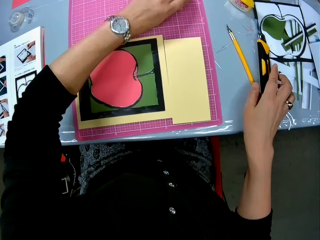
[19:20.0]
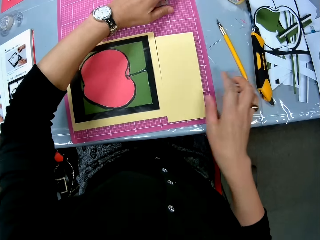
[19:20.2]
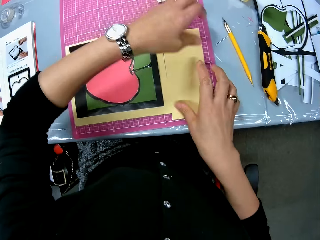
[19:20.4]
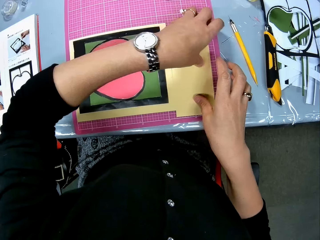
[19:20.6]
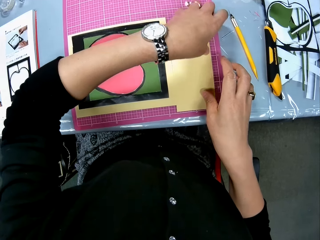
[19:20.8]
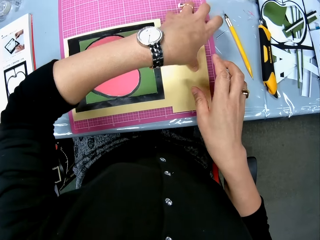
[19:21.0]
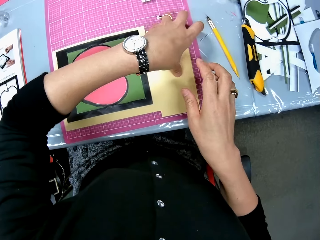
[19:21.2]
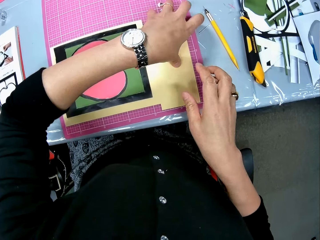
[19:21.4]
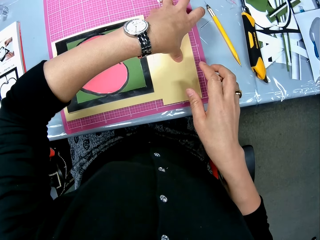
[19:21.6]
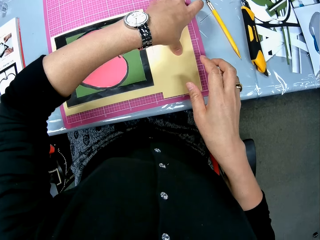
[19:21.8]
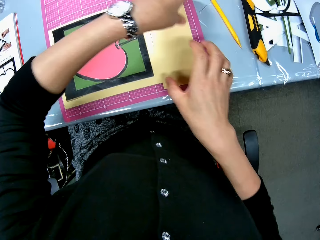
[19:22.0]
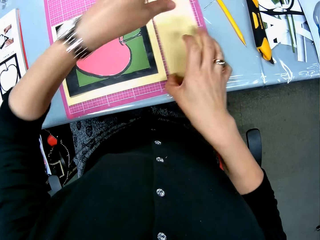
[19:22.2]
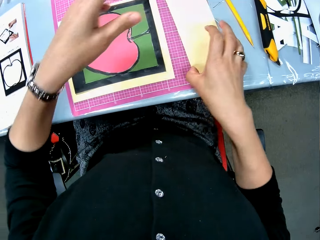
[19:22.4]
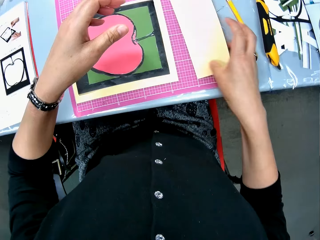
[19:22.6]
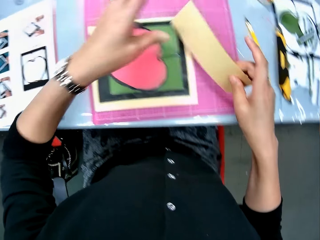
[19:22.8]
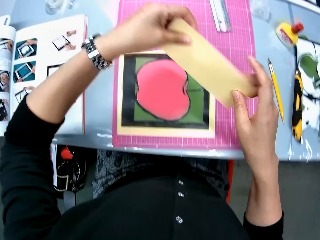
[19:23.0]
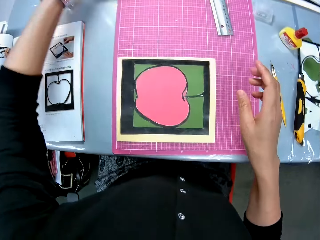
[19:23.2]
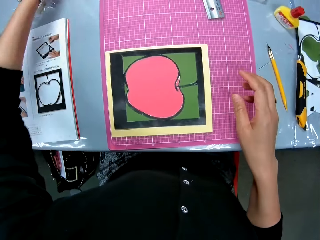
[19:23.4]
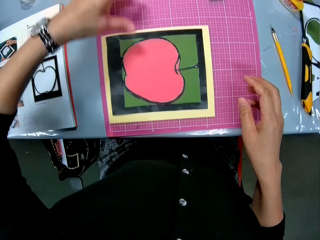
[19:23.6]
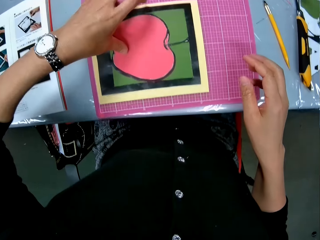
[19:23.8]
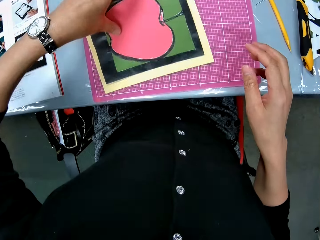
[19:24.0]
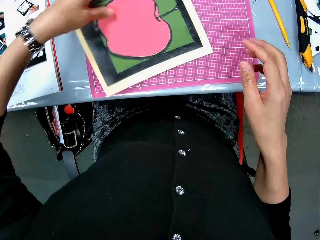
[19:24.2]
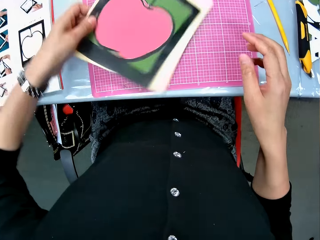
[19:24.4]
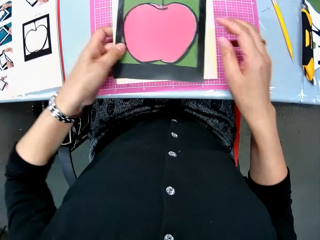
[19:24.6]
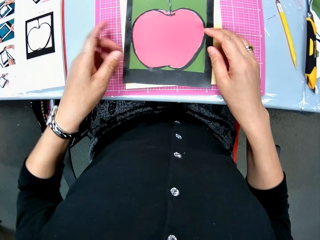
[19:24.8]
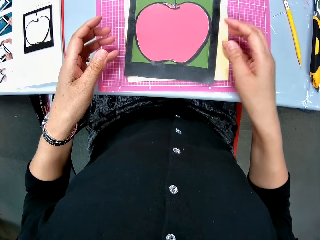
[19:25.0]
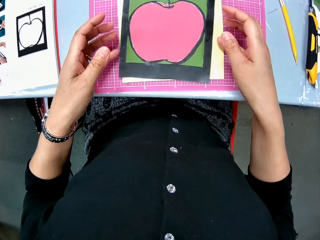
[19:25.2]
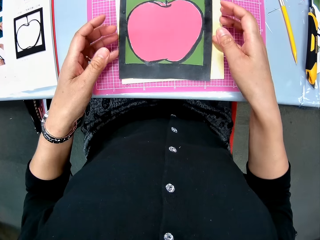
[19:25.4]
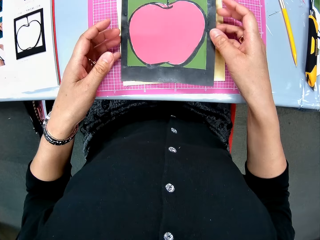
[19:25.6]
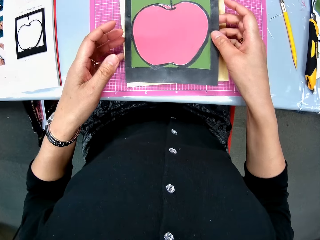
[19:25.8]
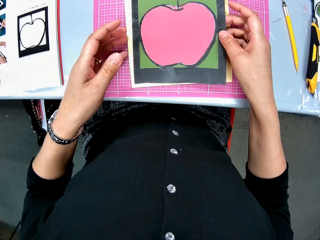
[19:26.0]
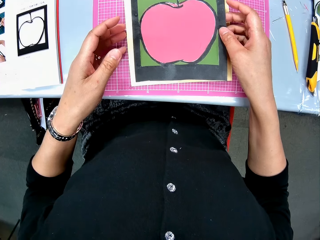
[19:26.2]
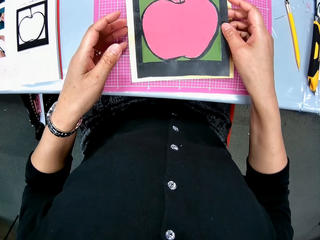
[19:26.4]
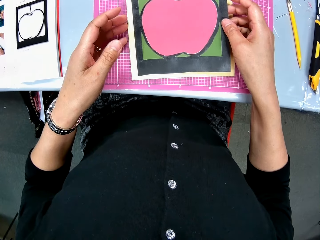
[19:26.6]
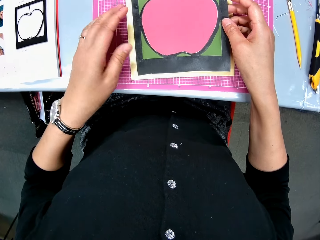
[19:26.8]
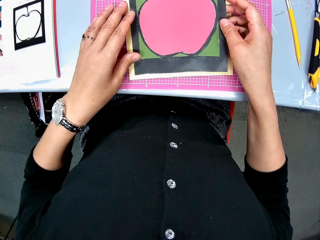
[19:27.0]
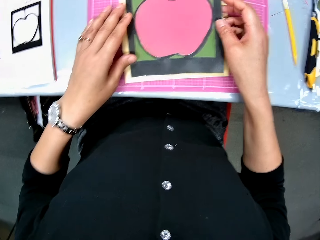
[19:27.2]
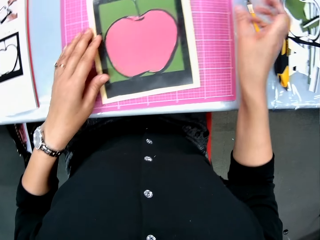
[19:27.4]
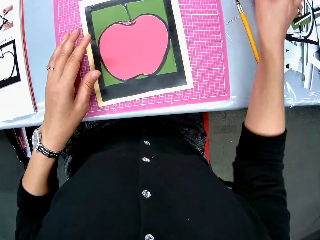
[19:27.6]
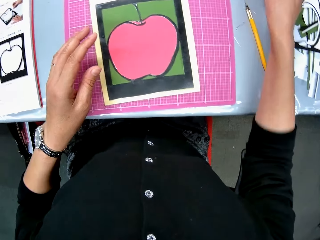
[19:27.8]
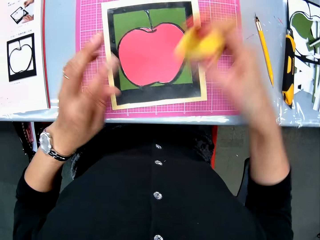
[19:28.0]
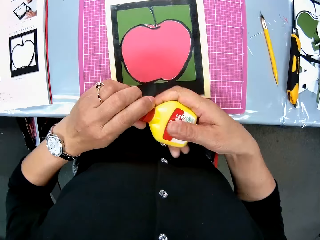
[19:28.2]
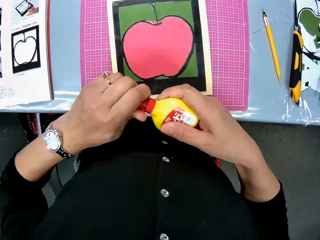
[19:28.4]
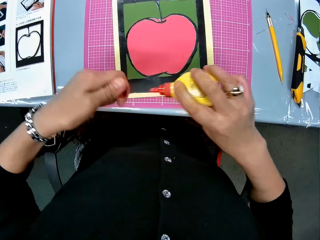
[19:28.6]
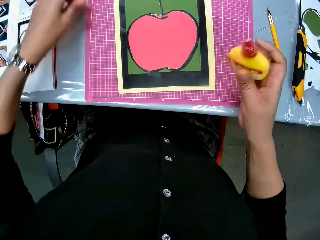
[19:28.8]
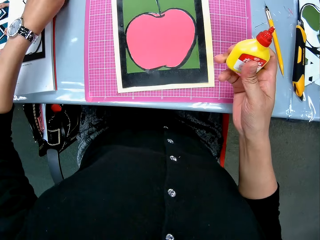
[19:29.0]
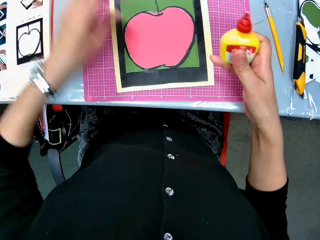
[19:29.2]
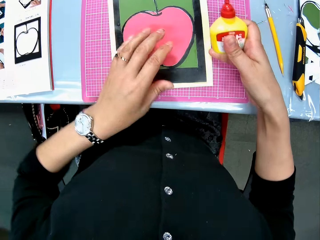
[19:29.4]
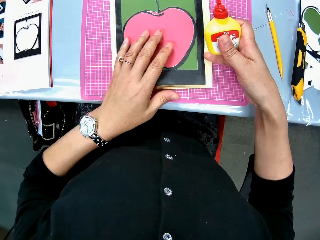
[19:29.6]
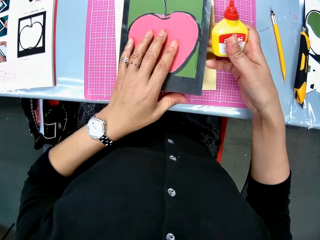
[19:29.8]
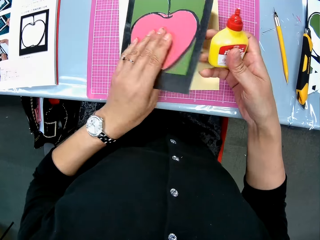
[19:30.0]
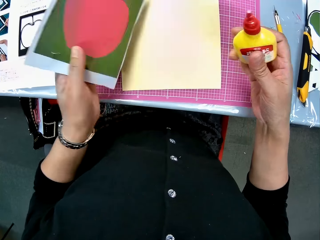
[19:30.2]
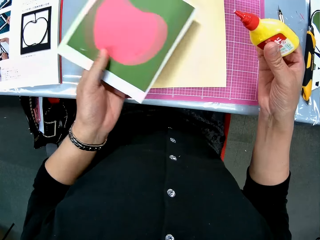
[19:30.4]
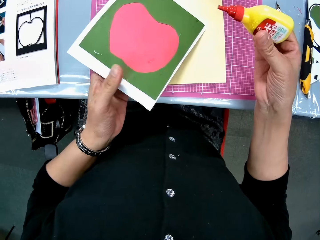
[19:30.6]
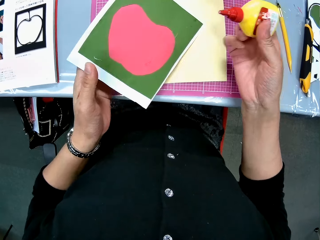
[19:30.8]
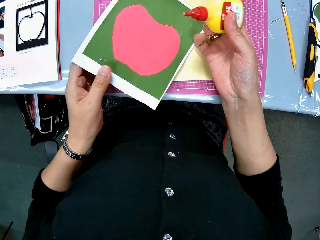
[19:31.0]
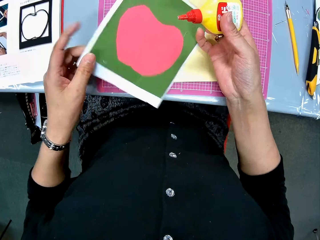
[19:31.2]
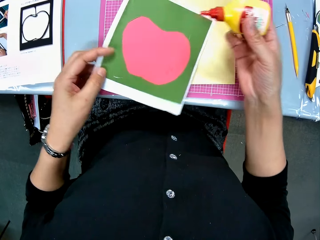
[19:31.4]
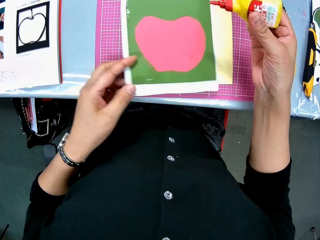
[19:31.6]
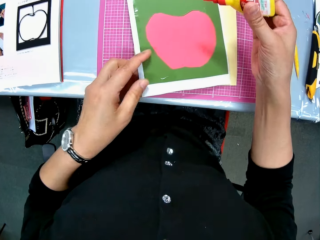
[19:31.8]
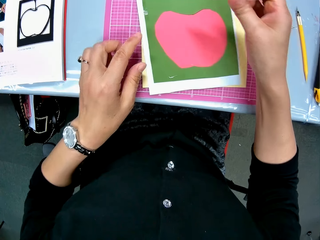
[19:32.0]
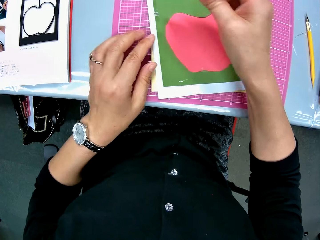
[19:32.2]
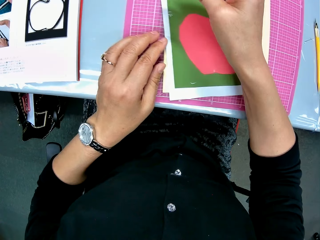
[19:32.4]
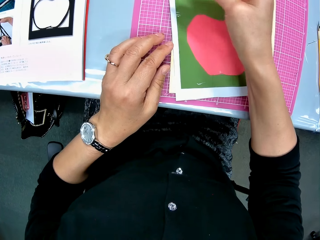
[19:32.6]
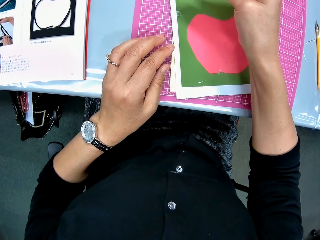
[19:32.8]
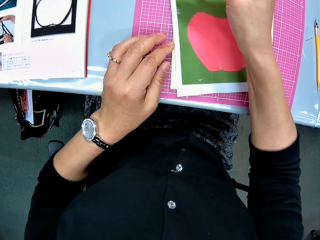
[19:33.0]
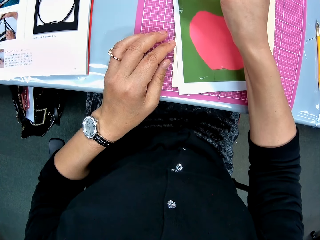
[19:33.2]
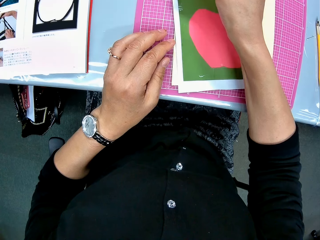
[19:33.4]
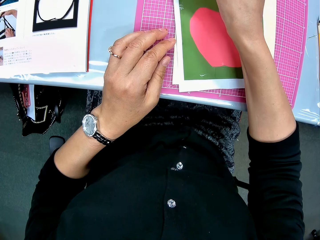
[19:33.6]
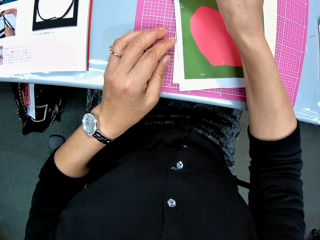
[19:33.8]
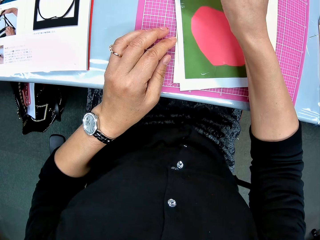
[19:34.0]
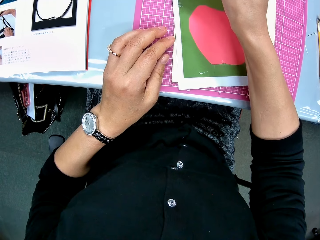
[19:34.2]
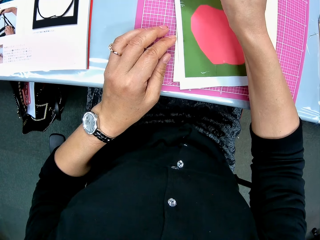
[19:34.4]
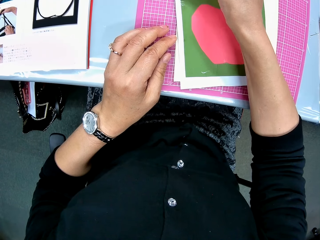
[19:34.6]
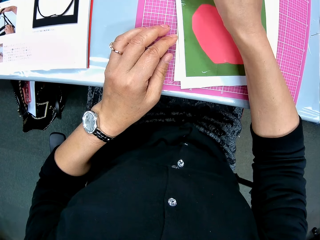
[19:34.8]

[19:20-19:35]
The camera wearer puts the ruler on the table and shifts the ruler. They remove the excess cardboard. They pick up a piece of manila paper from the table and put the piece of manila paper on the table. They turn the drawn paper or picture cardboard and the manila paper. They fit it on the manila paper. They pick up the glue gum from the table. They unscrew the cap of the glue gum. They turn the drawn paper. They drop the picture cardboard on the pink sheet. They apply the glue on the picture cardboard.

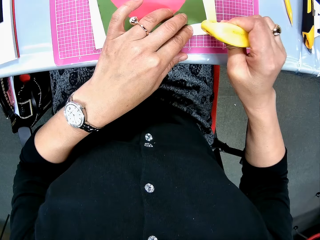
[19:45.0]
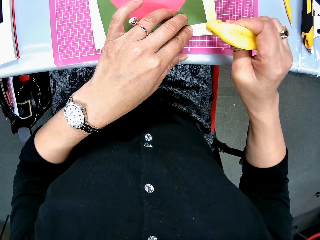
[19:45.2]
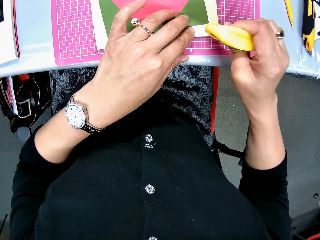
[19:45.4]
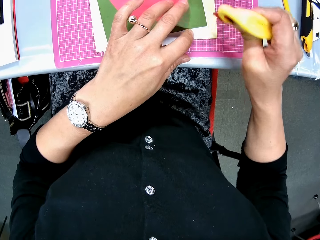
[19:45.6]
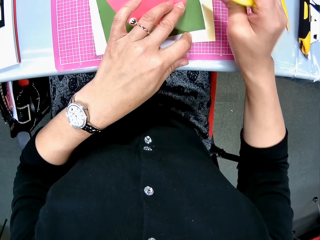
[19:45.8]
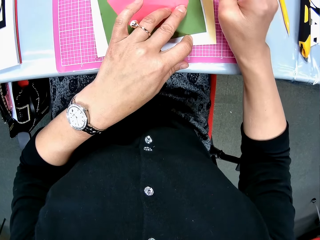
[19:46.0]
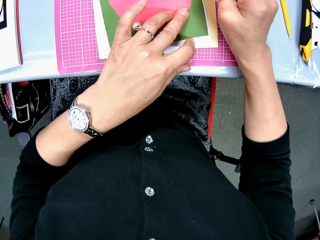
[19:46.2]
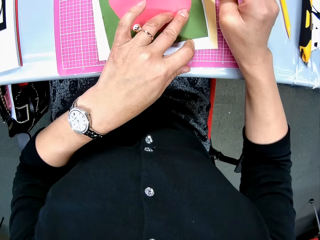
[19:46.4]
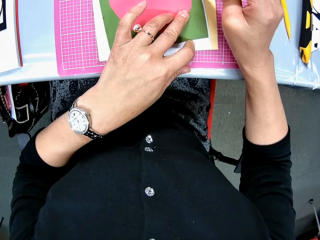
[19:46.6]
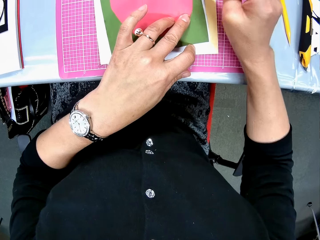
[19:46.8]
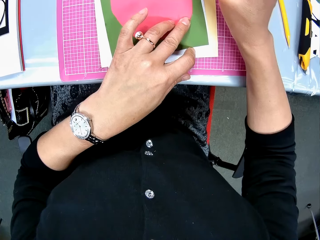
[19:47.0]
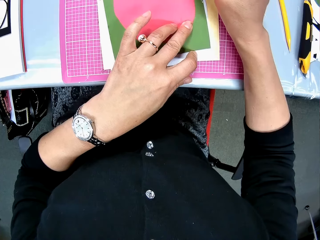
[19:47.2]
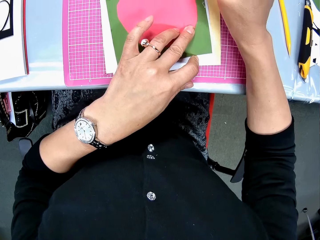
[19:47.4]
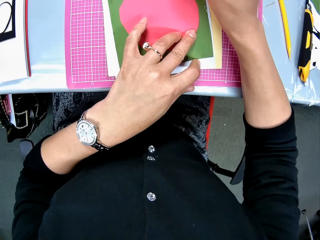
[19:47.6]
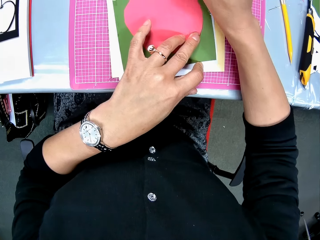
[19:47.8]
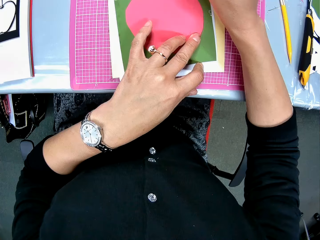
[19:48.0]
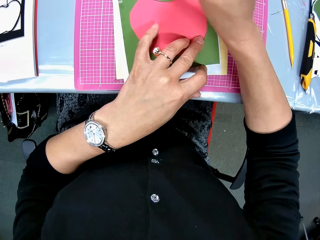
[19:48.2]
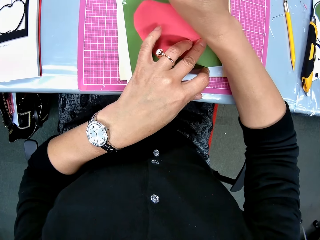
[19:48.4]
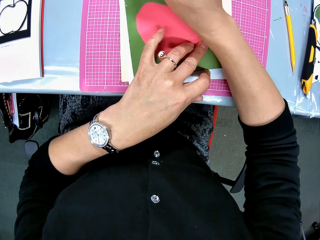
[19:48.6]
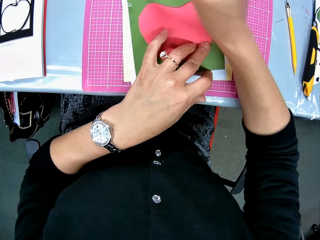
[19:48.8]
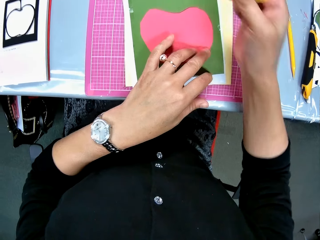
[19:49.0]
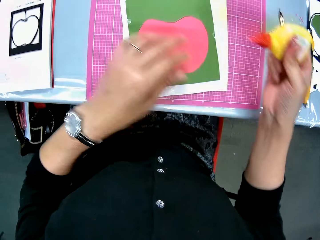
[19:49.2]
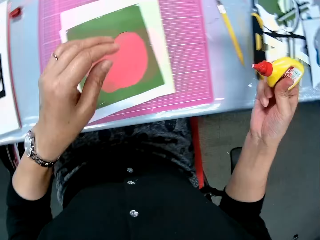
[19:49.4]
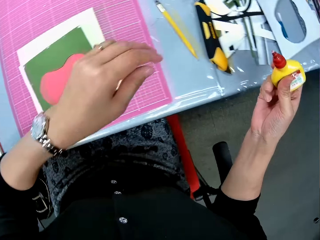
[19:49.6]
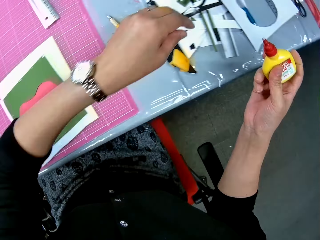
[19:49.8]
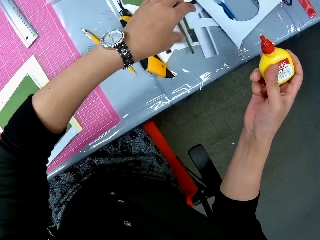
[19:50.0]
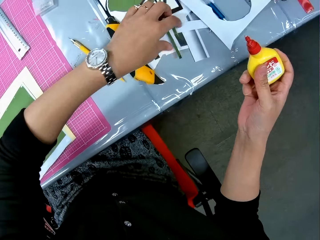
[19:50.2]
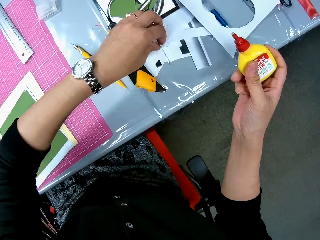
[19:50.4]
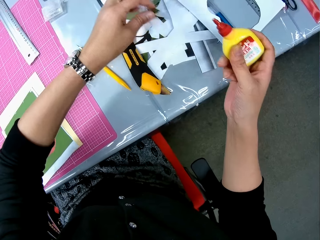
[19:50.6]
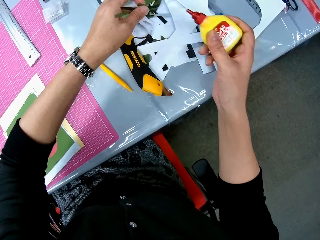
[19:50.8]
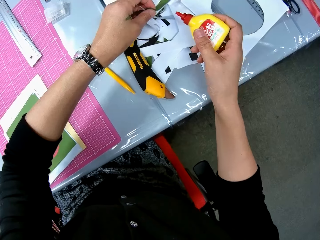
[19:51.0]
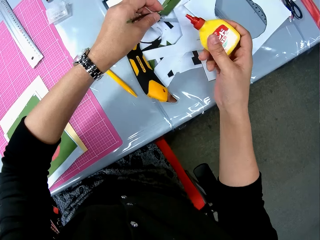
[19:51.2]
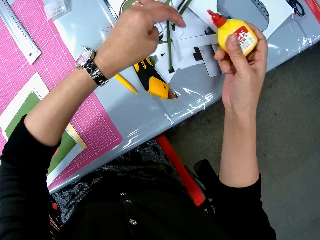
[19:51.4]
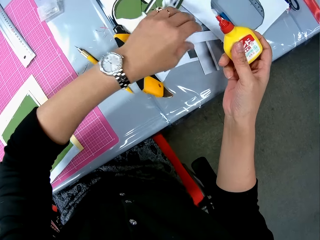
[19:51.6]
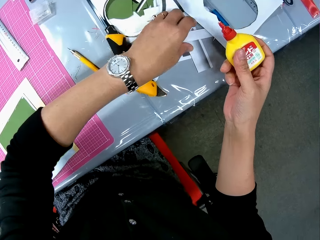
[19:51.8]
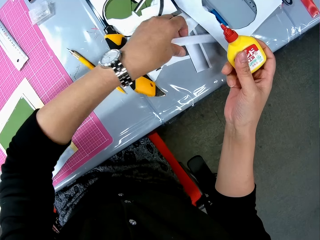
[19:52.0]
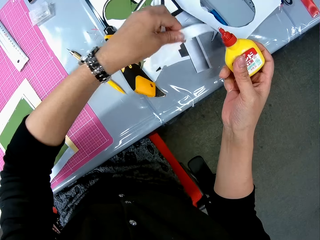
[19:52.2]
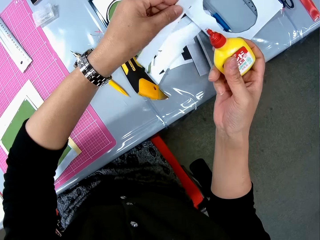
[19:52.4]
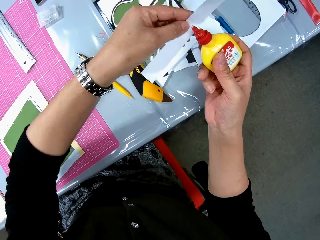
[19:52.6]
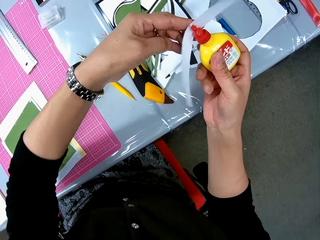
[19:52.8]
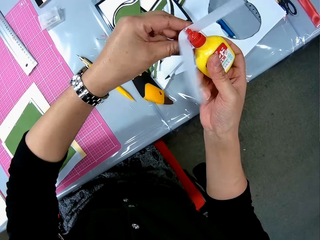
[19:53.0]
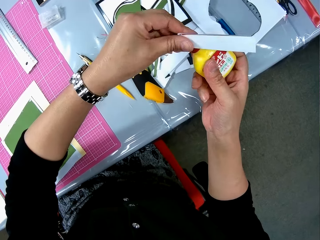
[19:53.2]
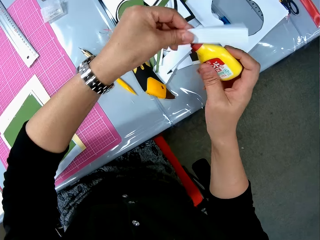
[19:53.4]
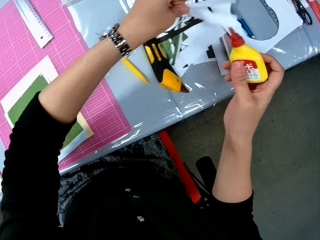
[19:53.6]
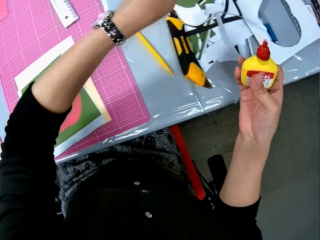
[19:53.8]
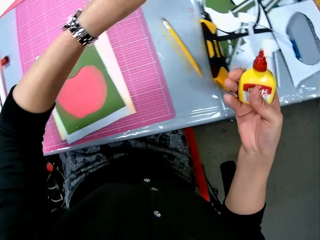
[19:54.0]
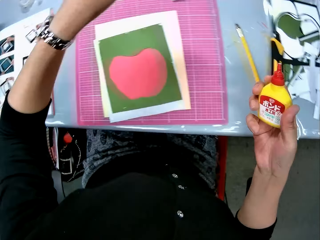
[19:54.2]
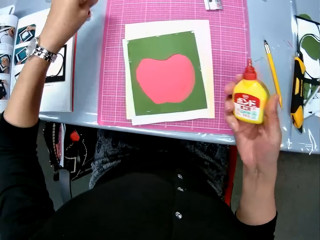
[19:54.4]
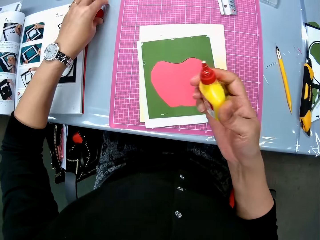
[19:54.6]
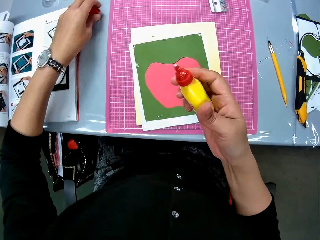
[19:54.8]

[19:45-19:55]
The camera wearer picks up a piece of paper on the table. They clean the cap of the glue with the piece of paper. They drop the paper and close the glue bottle.
